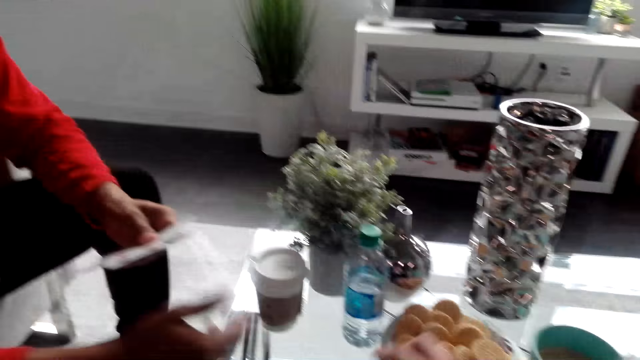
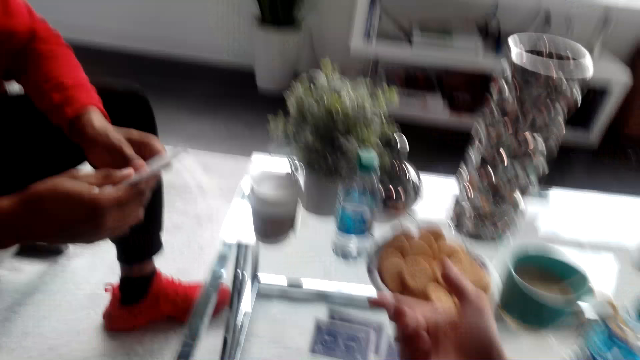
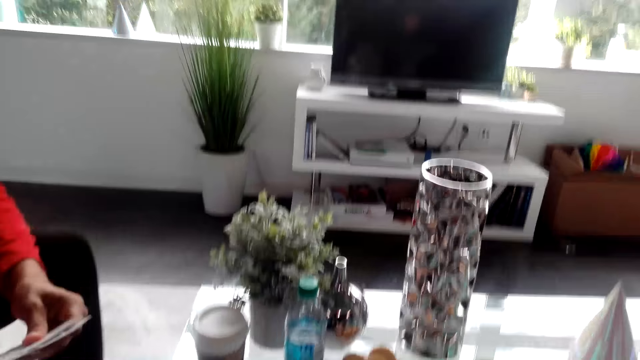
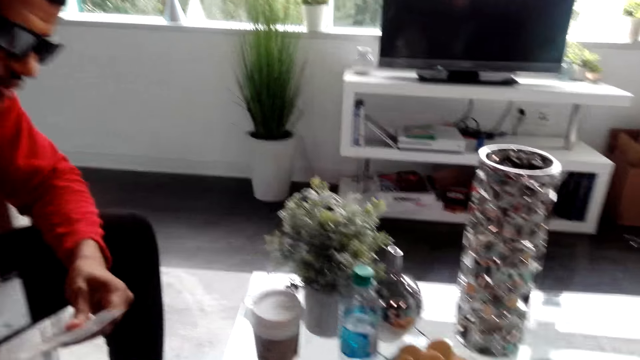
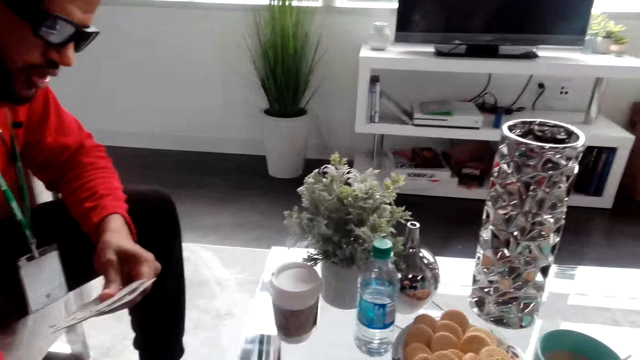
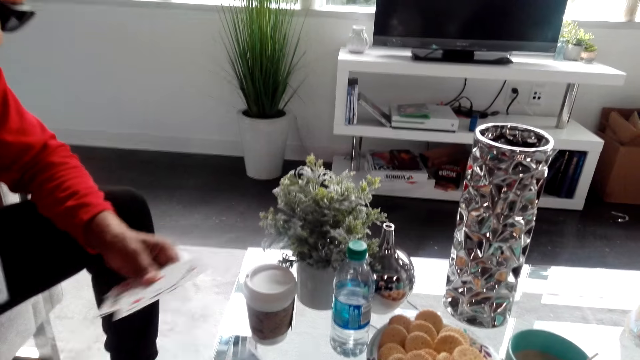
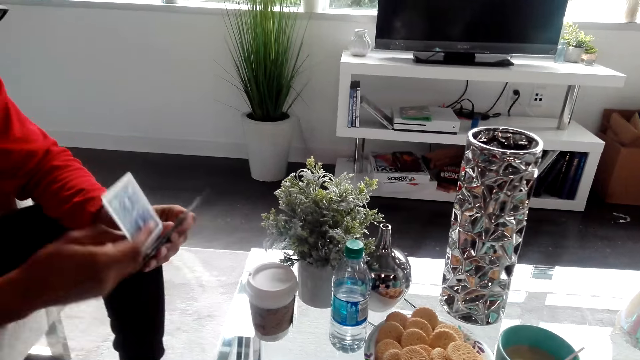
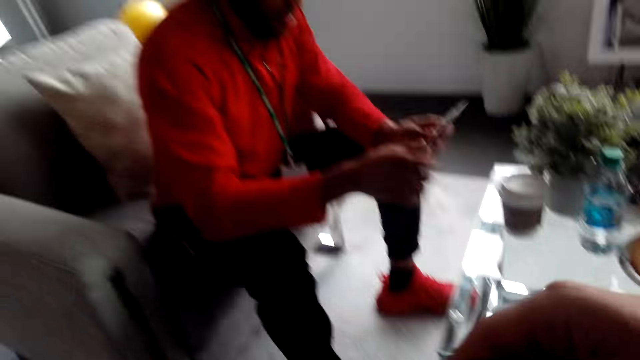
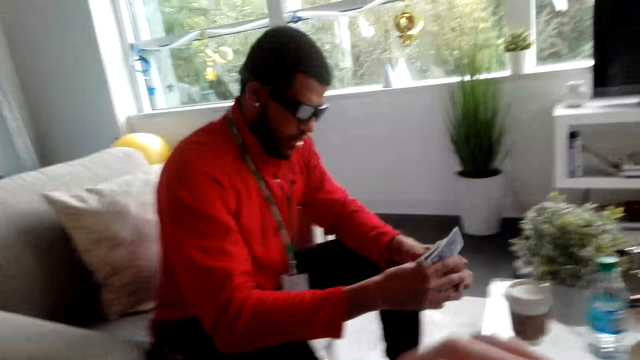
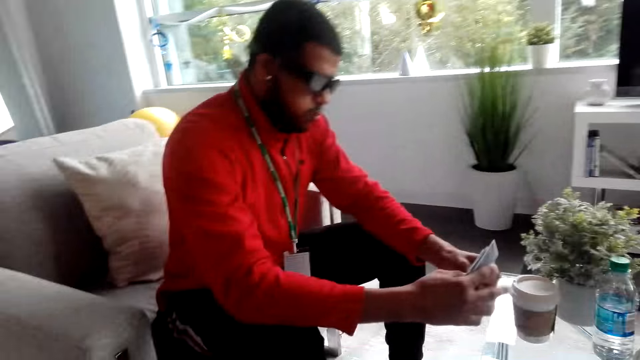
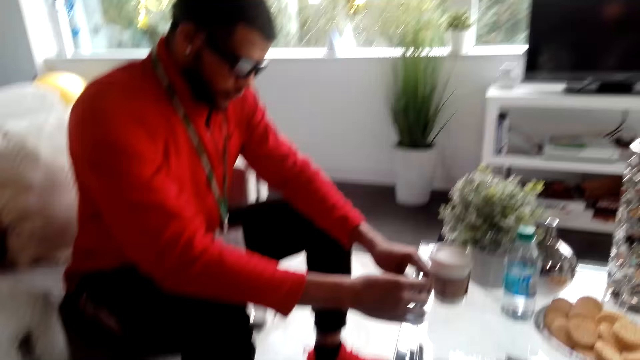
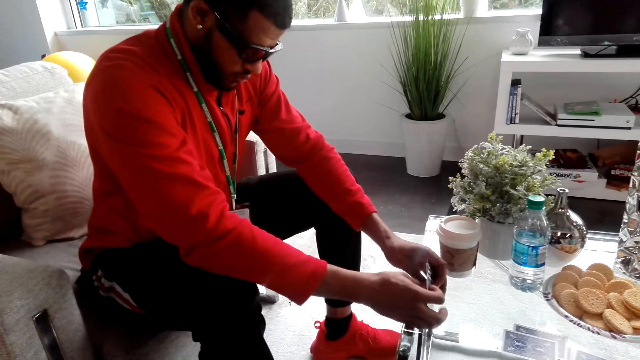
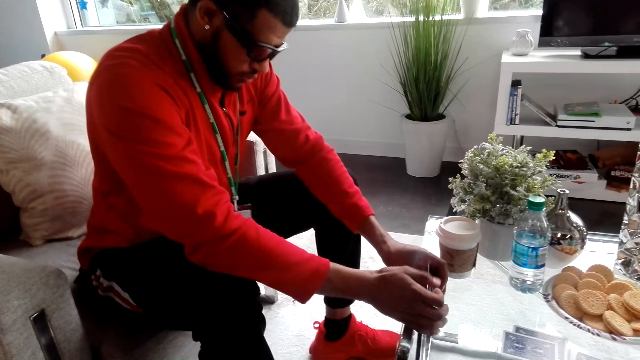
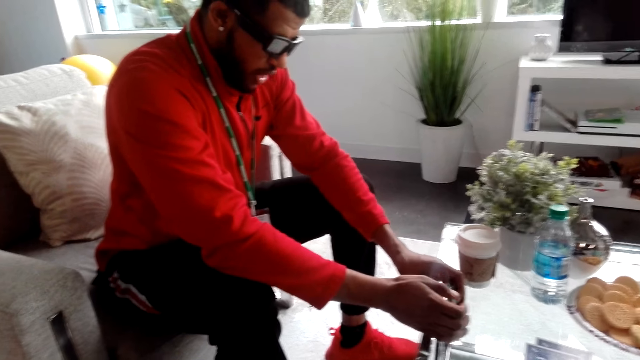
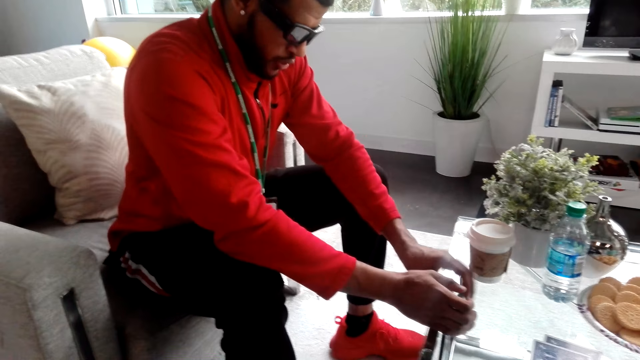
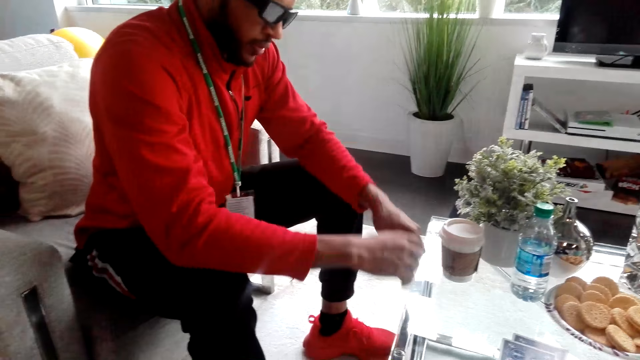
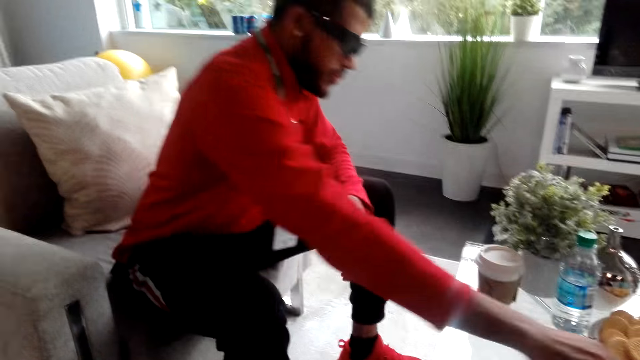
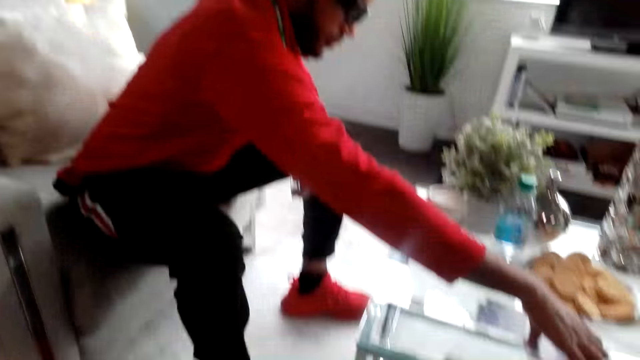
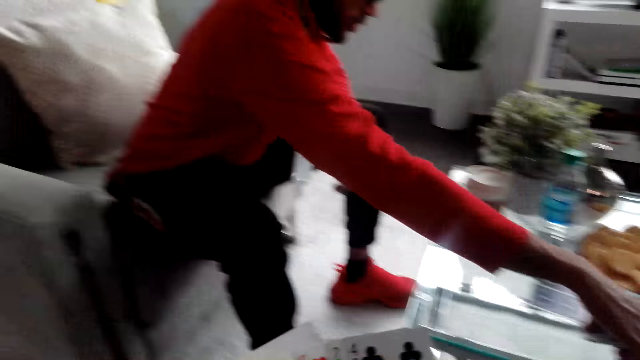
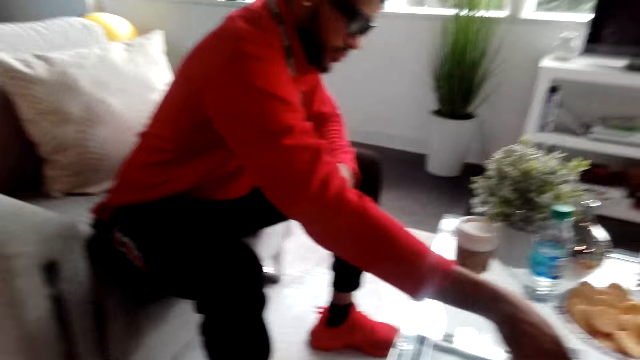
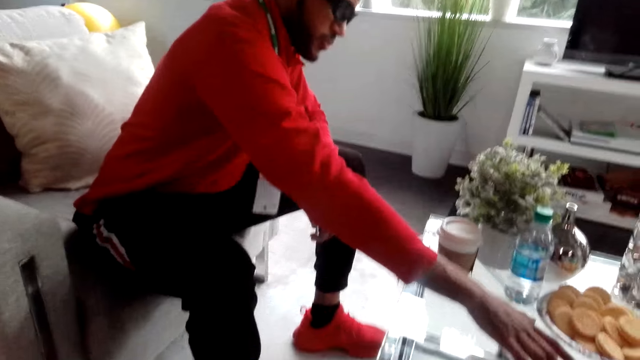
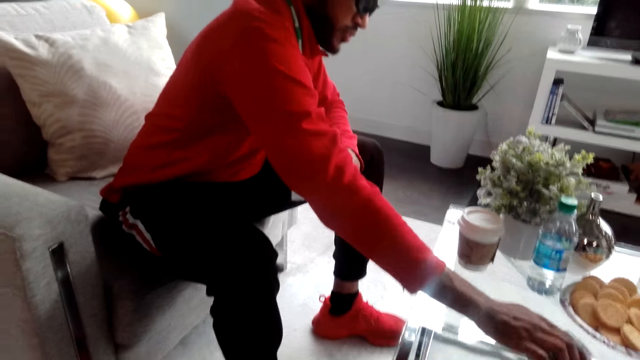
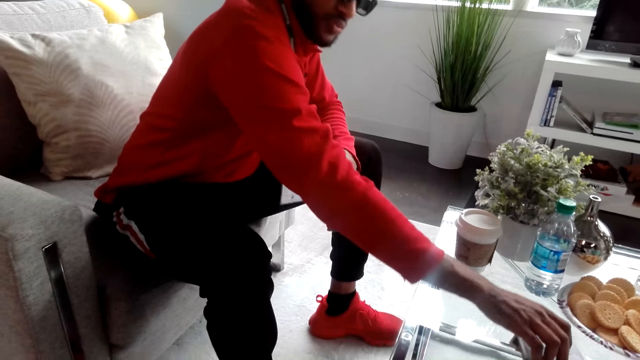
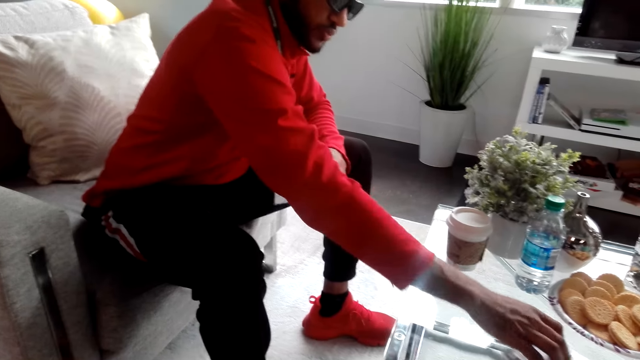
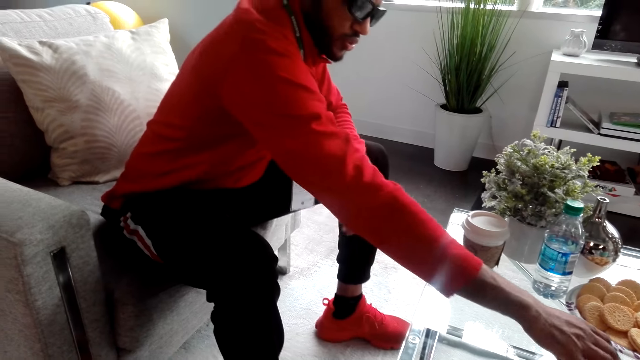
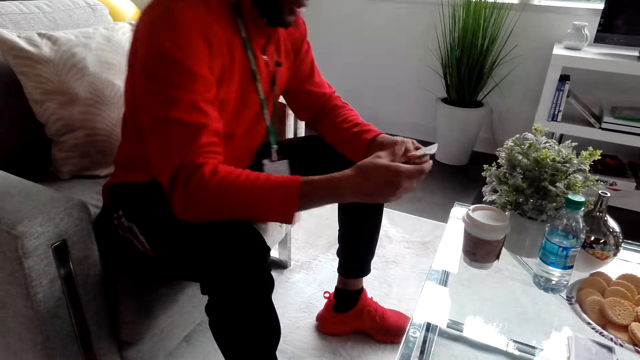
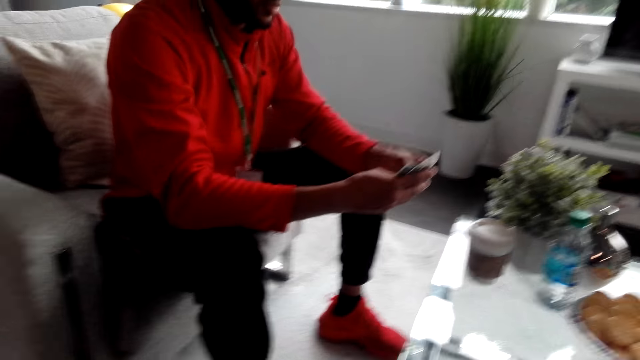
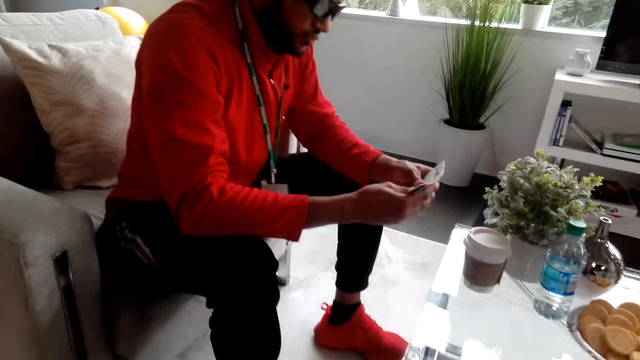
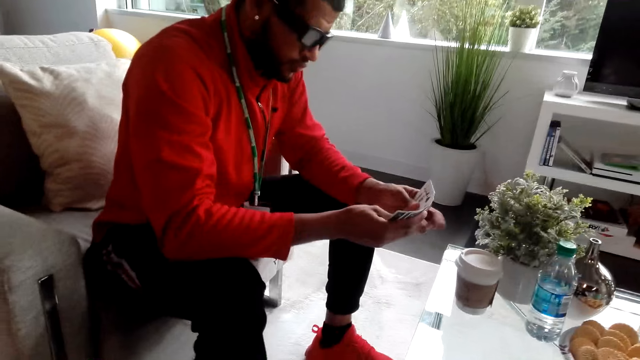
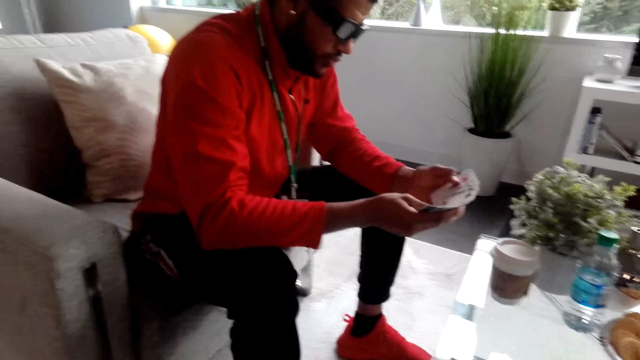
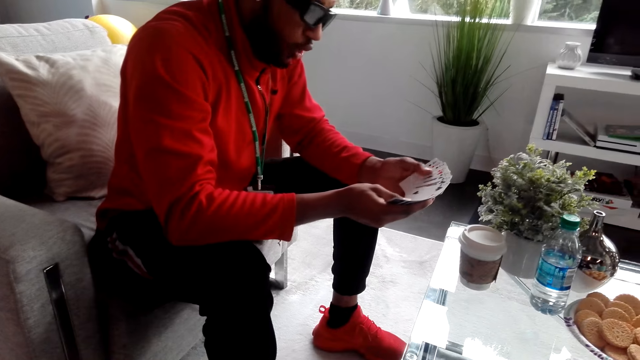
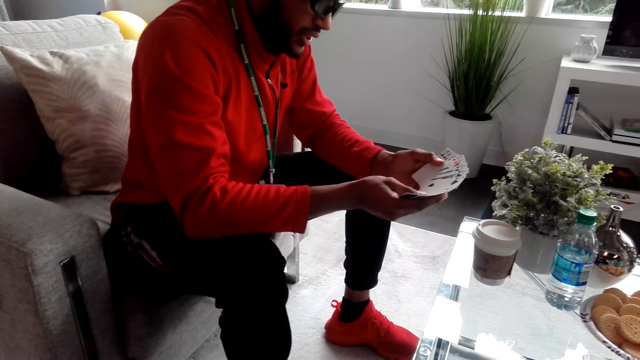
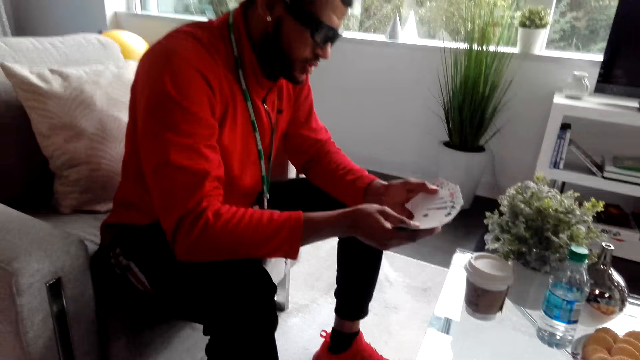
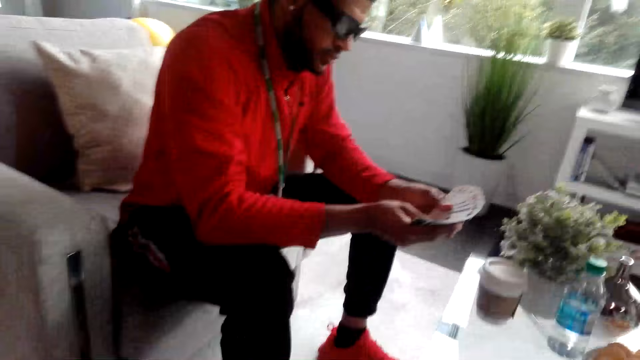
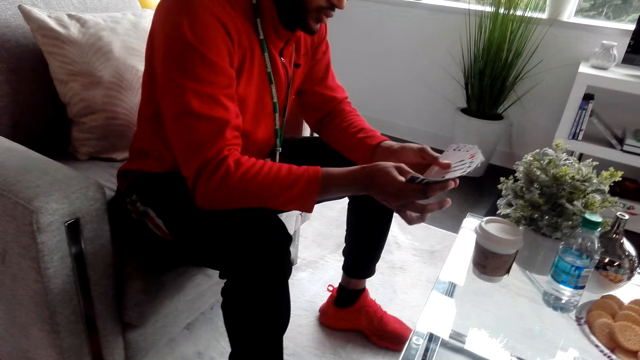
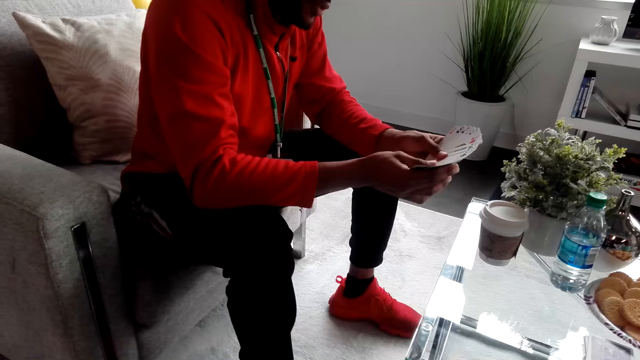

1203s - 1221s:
The man converses with the camera wearer, holds the cards and grabs a card from the table. He holds the cards. He taps the cards on the table and converses with the camera wearer. He arranges the cards on the table and holds the cards. He grabs the cards from the table and converses with the camera wearer. He spreads the cards and converses with the camera wearer.

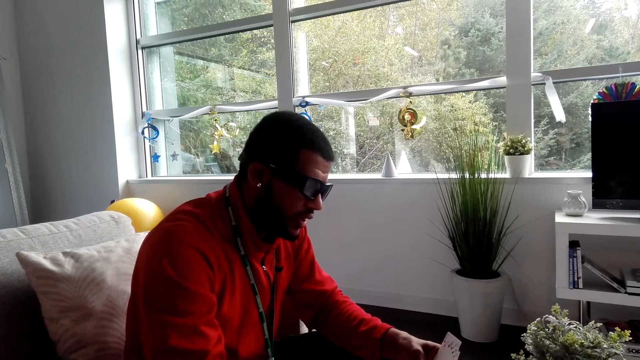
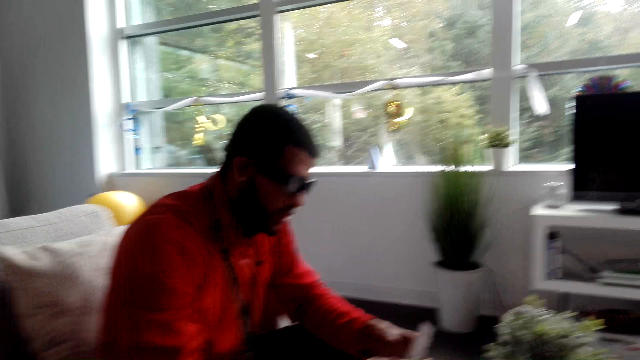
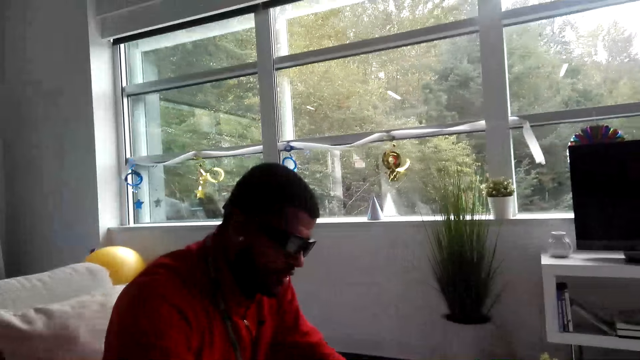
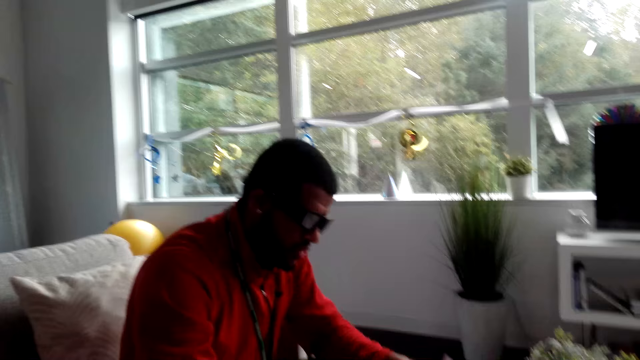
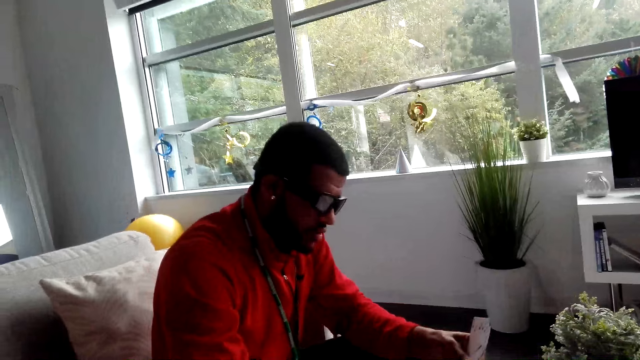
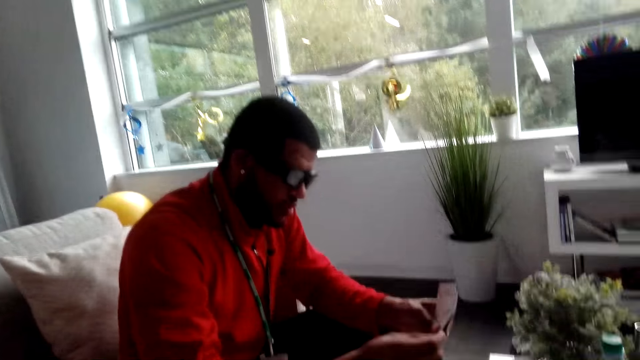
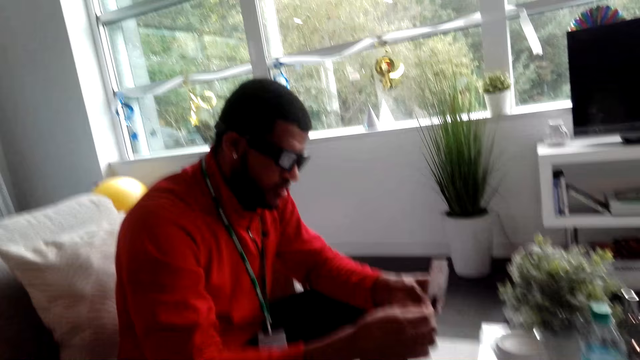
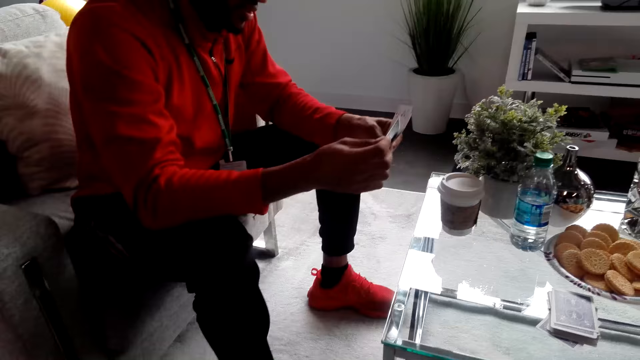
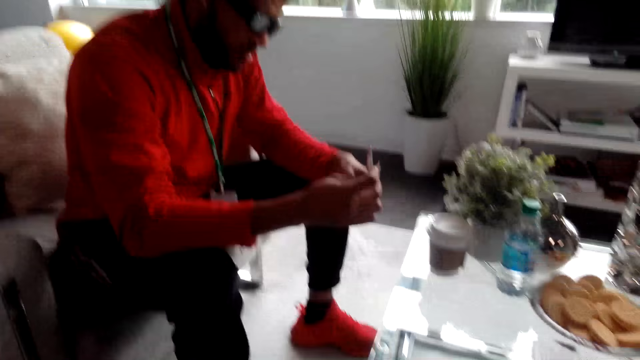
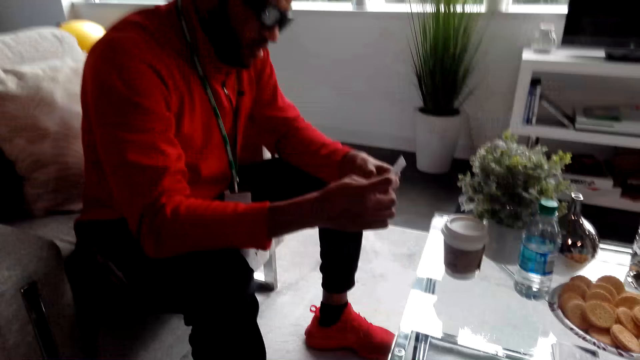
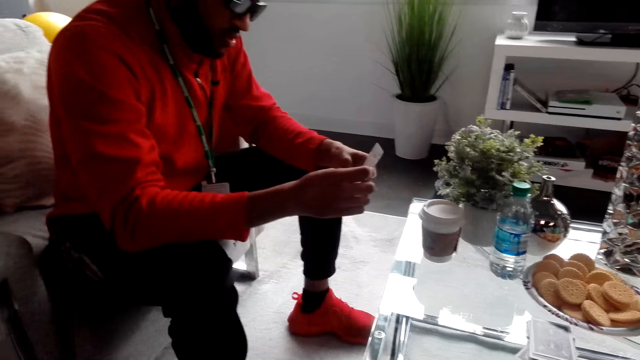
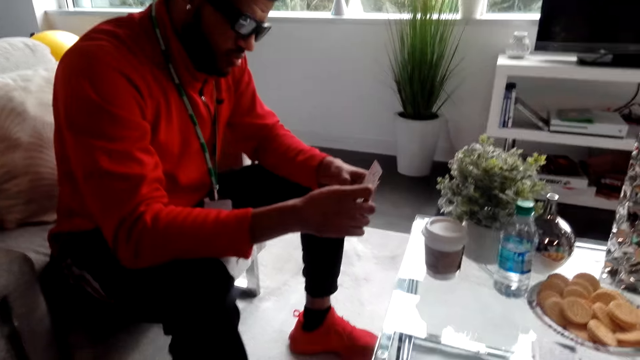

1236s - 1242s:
The man converses with the camera wearer. The camera wearer stares at the man. The man spreads the cards and converses with the camera wearer.
